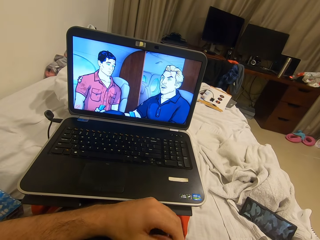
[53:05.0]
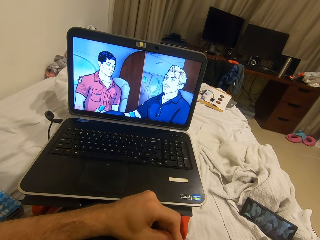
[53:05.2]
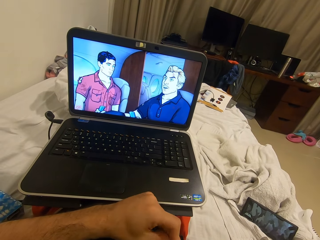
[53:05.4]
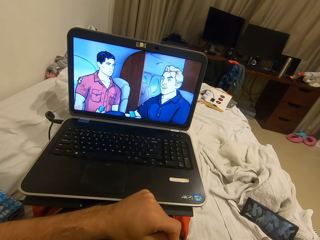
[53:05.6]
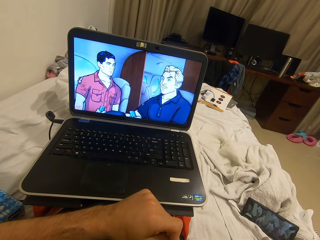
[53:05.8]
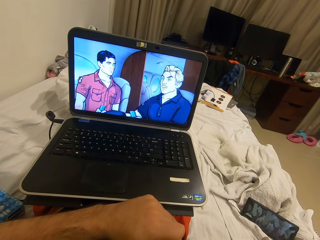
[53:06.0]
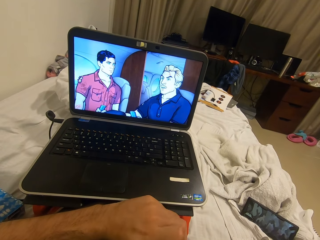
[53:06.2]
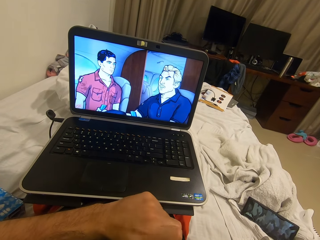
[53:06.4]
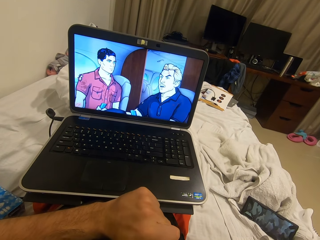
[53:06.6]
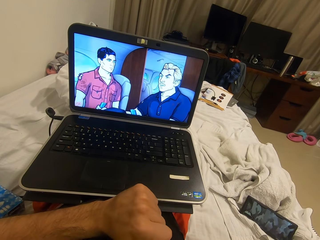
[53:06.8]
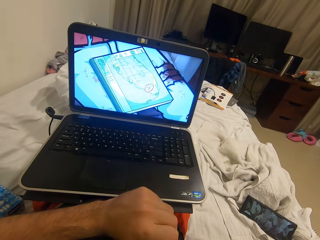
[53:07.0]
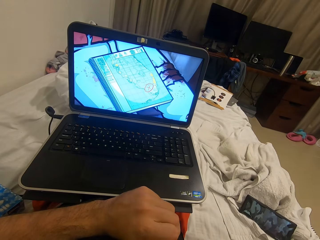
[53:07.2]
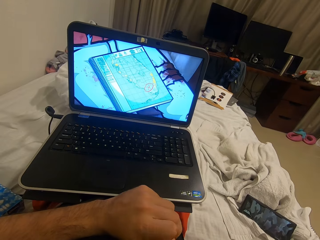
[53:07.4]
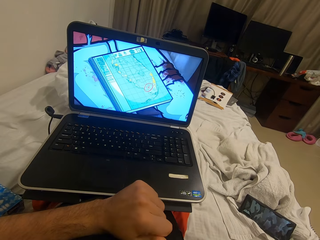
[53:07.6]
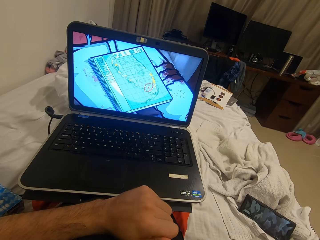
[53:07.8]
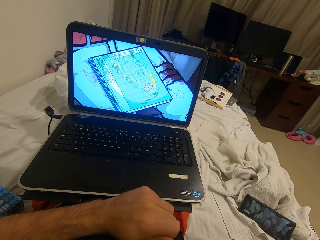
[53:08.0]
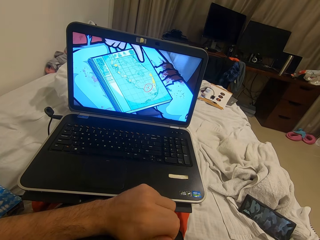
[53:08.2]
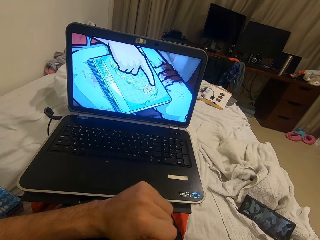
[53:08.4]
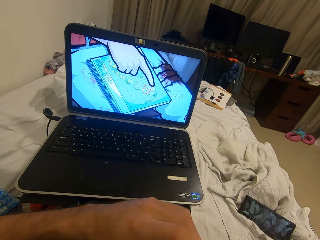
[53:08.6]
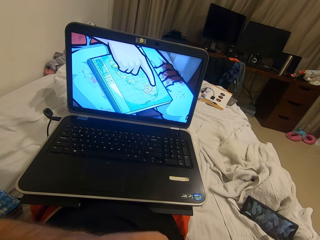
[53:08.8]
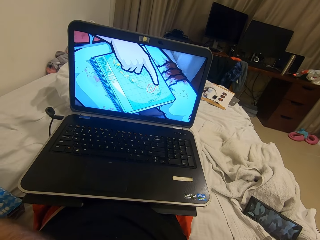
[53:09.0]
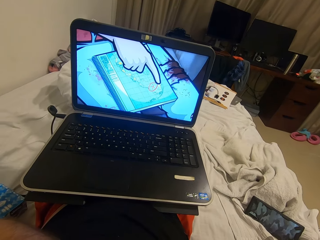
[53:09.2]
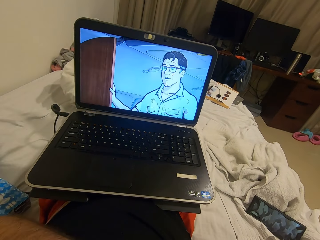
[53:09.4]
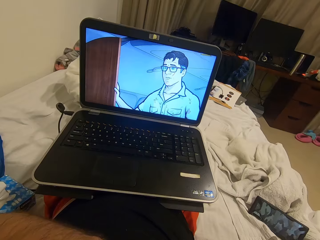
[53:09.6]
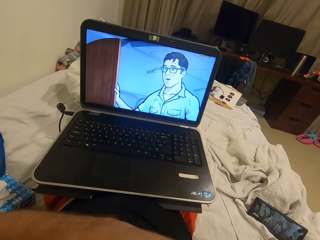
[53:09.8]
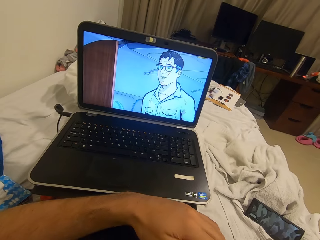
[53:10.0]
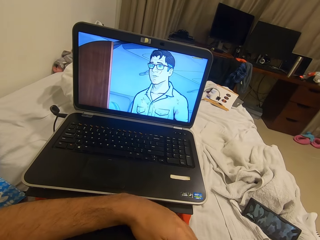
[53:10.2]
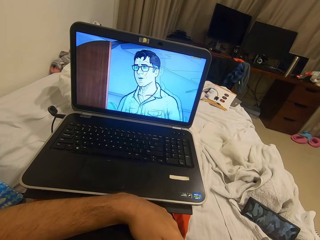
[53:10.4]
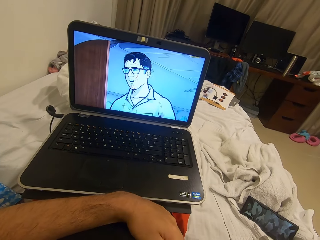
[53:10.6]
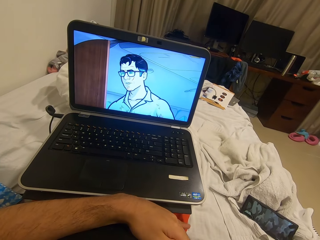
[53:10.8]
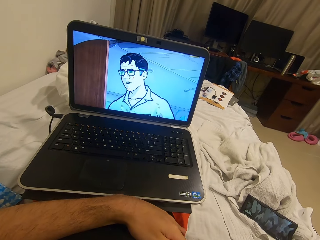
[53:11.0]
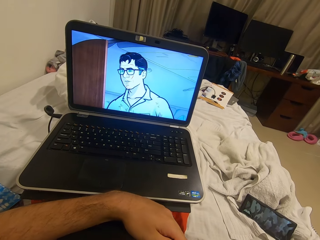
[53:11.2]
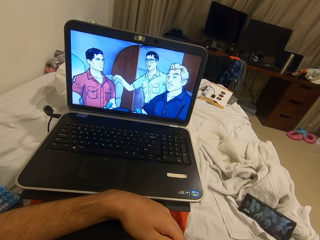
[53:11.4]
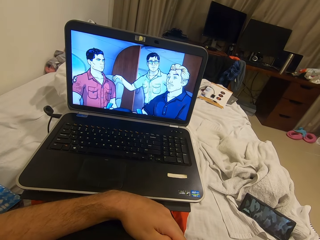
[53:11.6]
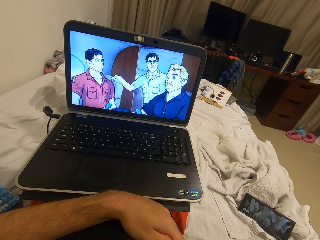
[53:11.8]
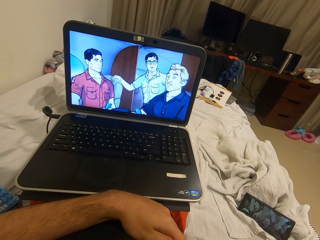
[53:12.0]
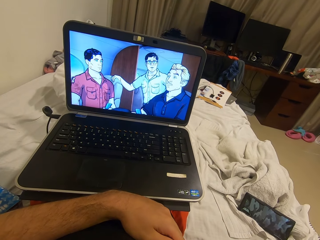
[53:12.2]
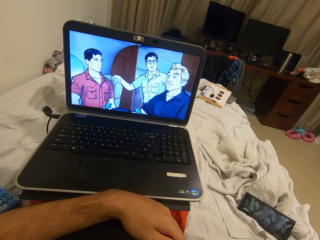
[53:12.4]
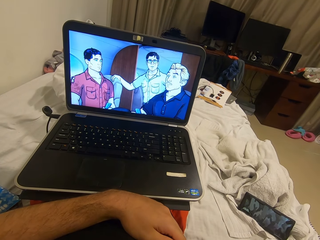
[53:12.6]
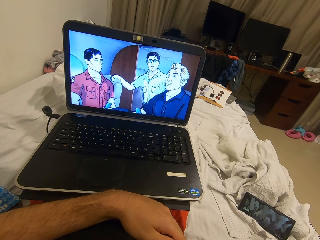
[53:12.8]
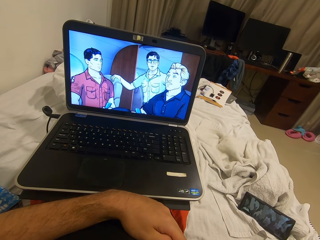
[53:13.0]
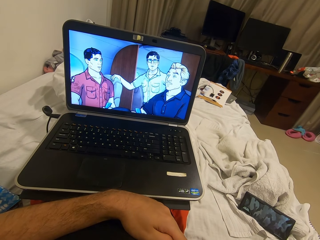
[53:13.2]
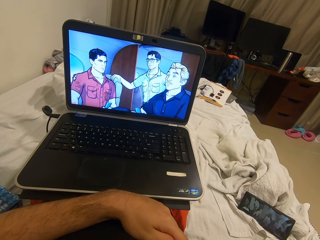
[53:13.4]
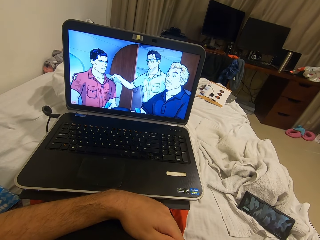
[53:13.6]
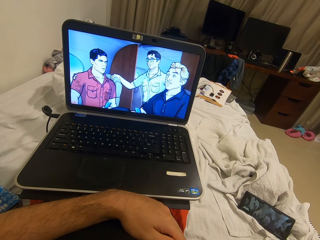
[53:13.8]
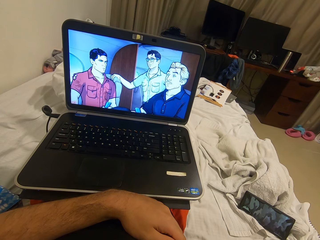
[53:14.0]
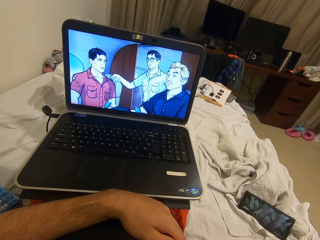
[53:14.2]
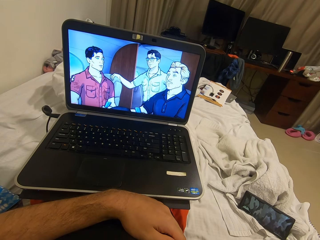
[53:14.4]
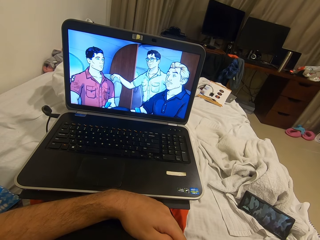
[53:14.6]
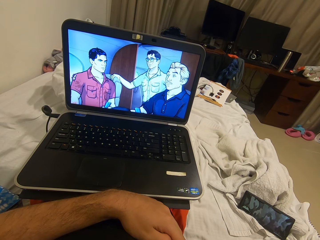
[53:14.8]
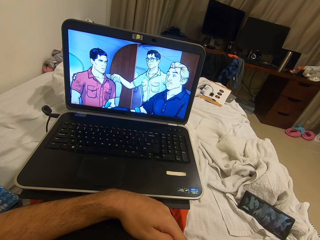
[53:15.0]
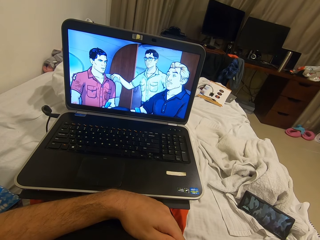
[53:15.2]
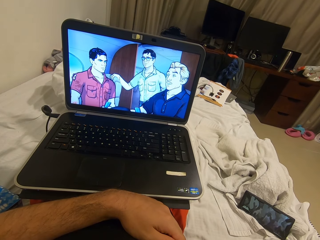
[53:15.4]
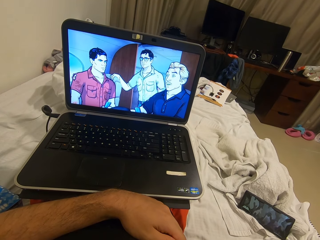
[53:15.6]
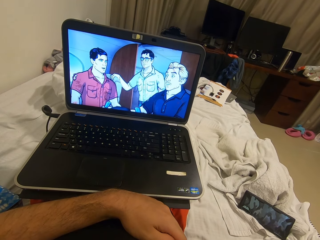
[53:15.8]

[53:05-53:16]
The camera wearer watches using the laptop.

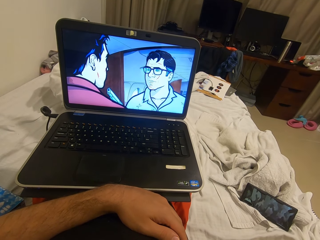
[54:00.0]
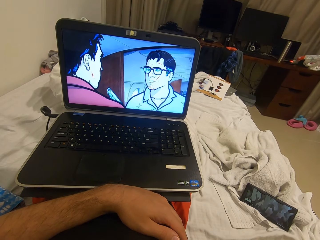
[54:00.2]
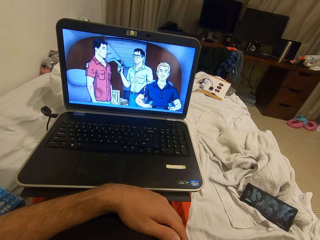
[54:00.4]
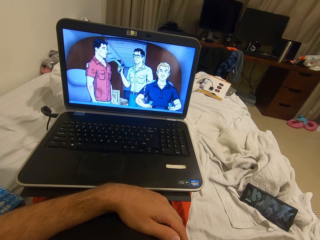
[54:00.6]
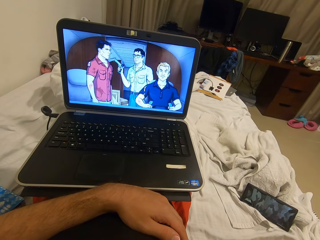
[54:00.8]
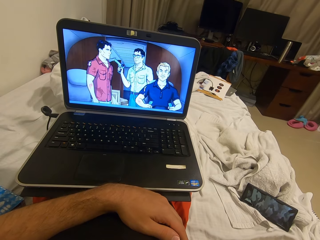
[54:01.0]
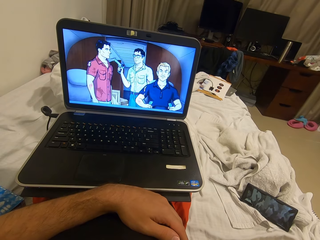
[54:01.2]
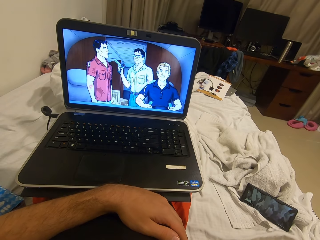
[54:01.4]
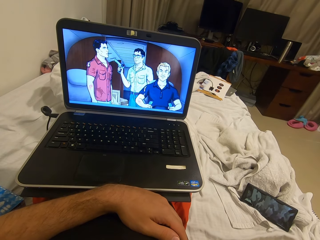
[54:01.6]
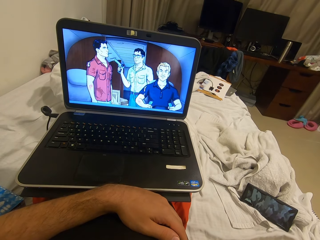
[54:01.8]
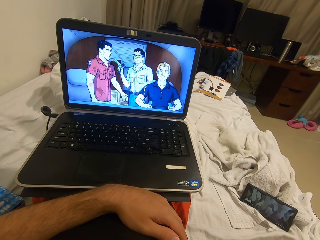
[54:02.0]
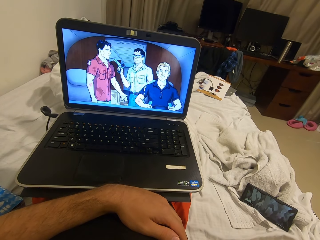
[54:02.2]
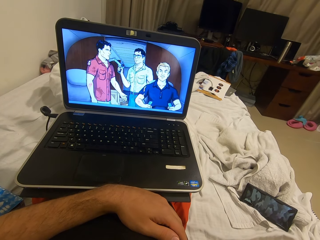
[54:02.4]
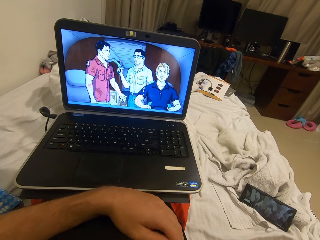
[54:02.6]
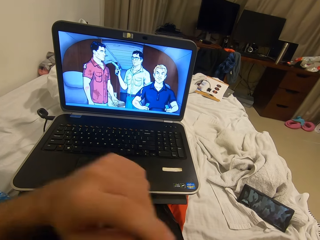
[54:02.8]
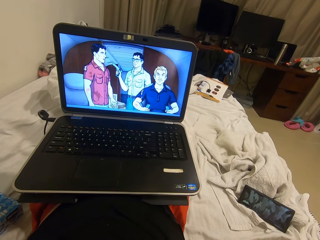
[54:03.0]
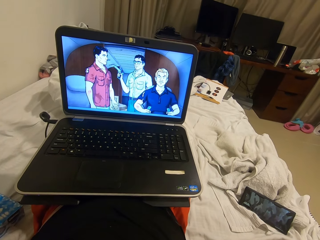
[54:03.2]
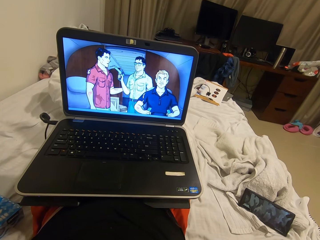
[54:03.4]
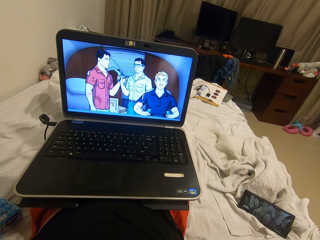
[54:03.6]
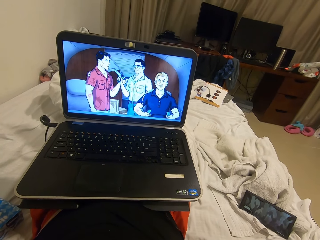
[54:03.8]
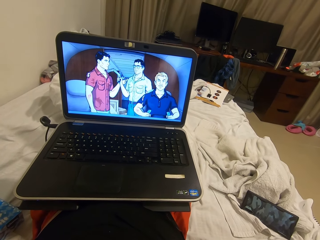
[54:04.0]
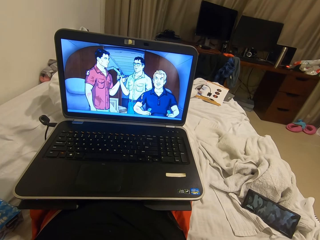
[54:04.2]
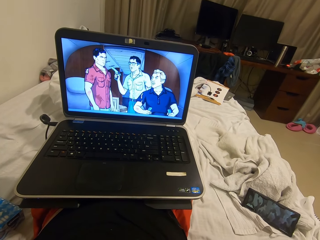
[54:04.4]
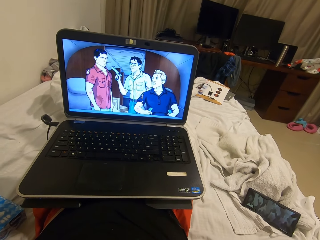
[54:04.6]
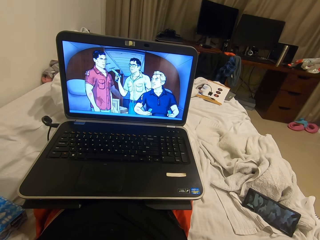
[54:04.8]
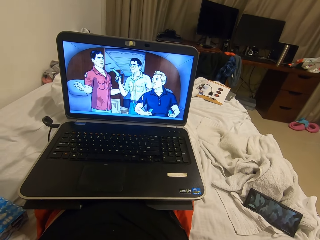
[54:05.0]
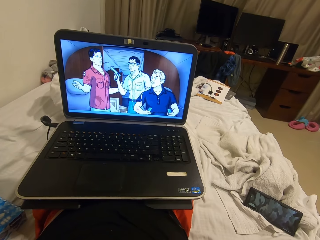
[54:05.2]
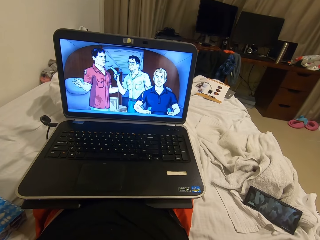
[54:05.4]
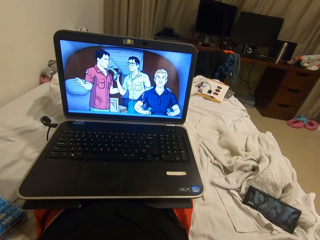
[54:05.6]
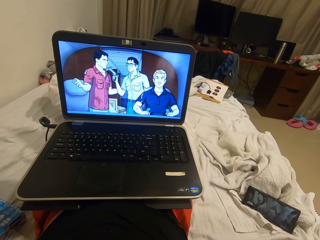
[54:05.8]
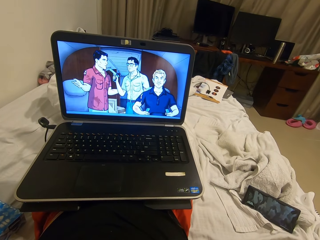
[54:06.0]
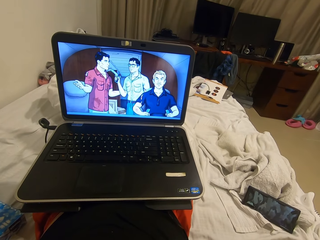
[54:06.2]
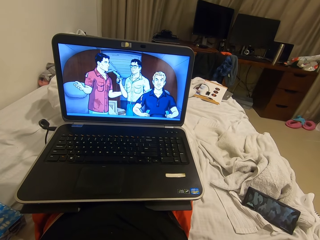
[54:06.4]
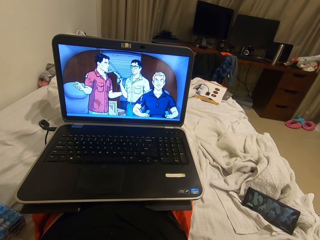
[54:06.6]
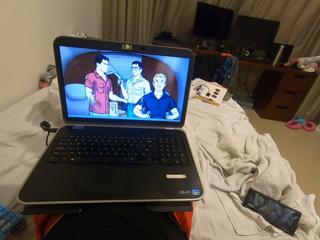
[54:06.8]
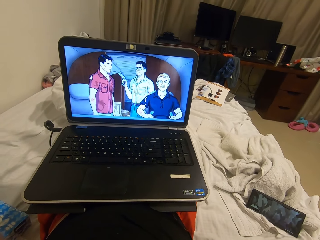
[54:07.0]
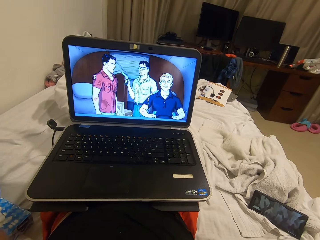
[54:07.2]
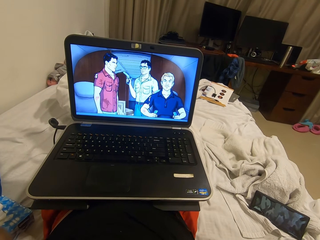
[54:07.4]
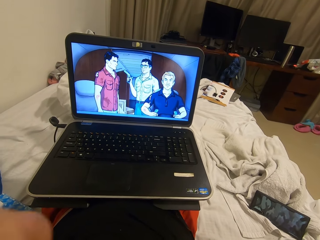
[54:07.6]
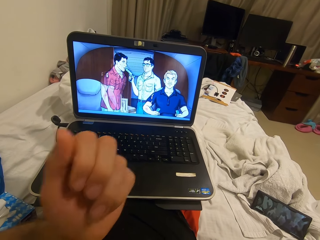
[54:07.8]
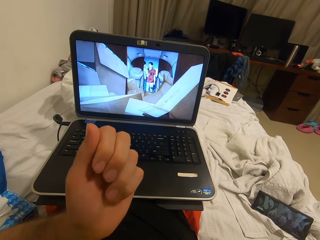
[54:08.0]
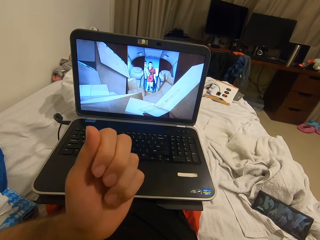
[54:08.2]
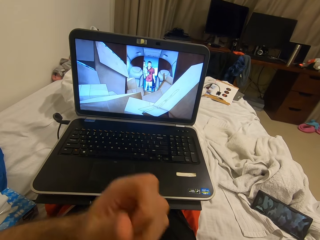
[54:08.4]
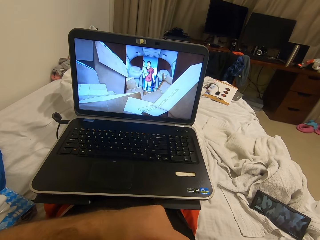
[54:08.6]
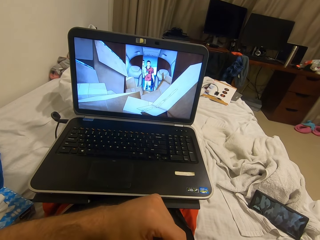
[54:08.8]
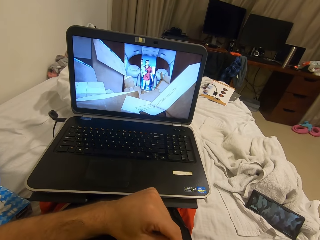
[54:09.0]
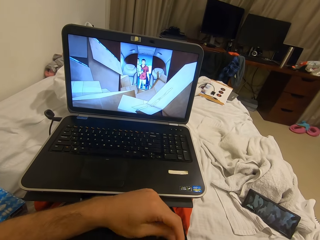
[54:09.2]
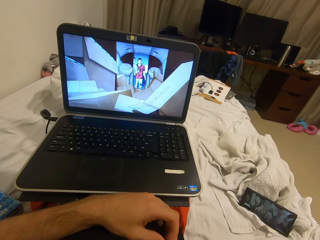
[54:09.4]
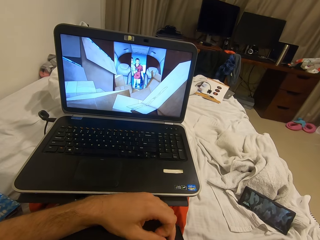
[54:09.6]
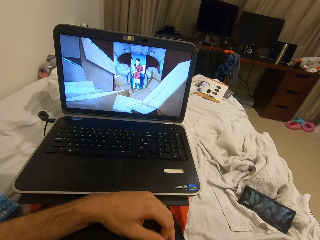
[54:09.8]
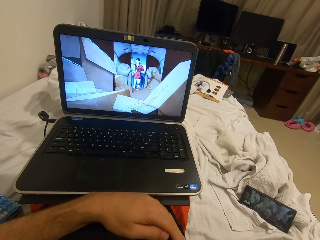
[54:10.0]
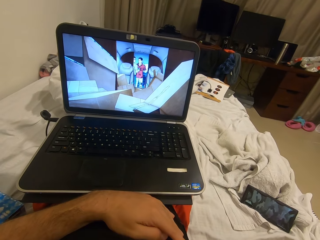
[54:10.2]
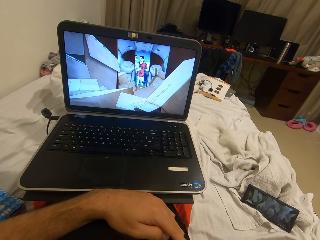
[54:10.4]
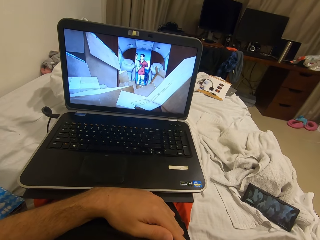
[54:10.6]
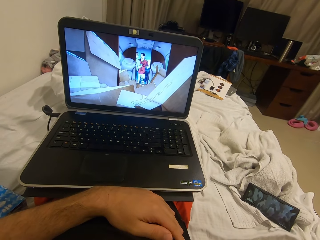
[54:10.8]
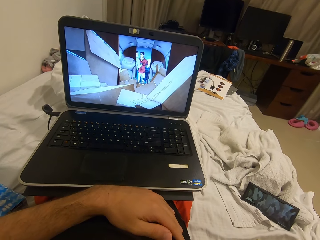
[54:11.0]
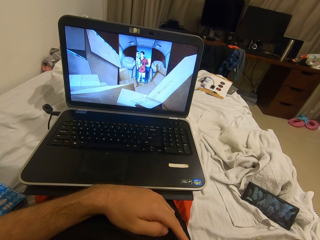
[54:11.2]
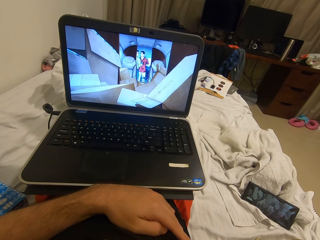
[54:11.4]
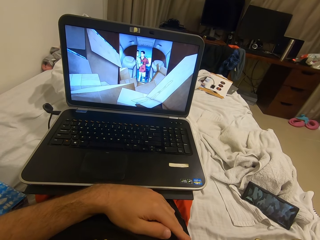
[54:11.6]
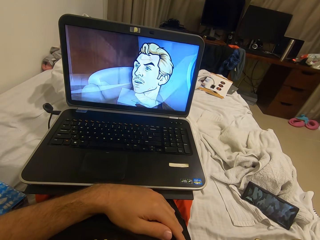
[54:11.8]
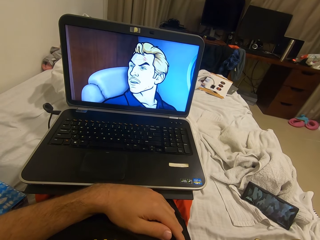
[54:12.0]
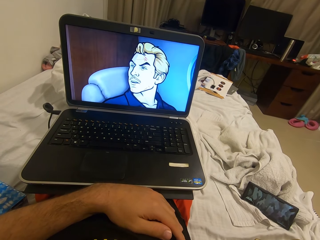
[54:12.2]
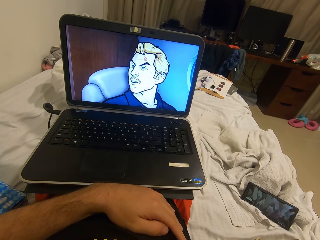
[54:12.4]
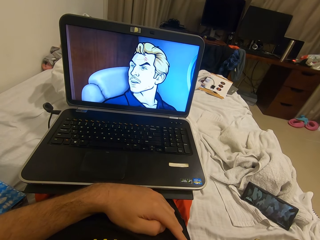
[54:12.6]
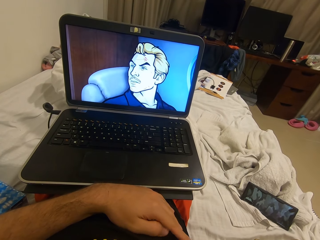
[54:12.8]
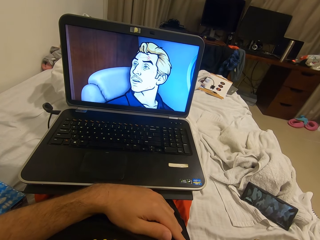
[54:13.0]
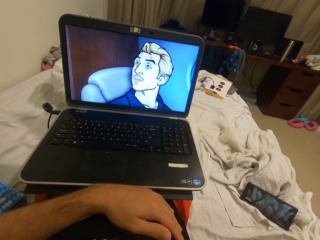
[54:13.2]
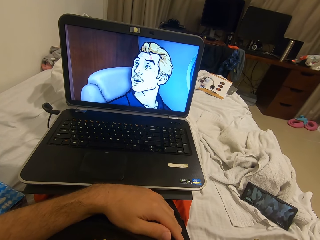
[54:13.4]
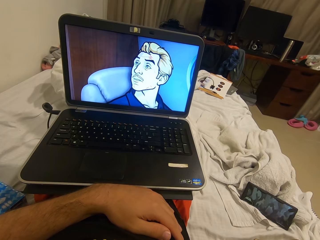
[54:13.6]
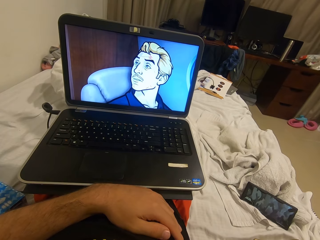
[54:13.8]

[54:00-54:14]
The camera wearer raises his left hand to his face. He watches using the laptop. He lowers the left hand. He watches using the laptop.
